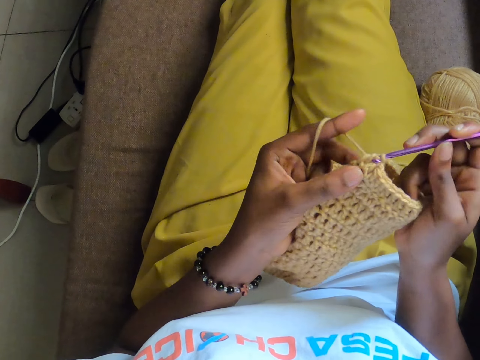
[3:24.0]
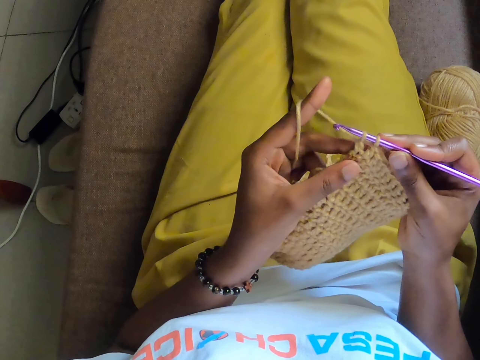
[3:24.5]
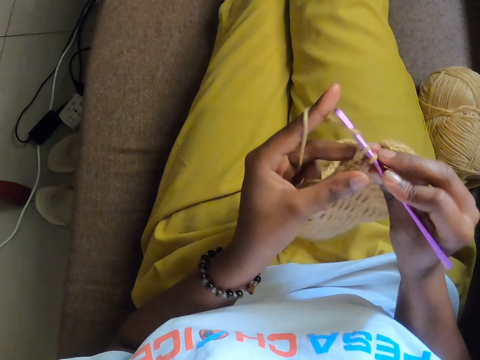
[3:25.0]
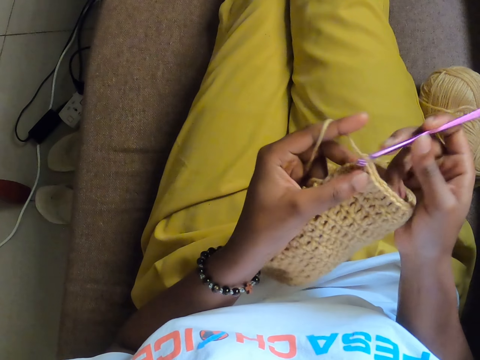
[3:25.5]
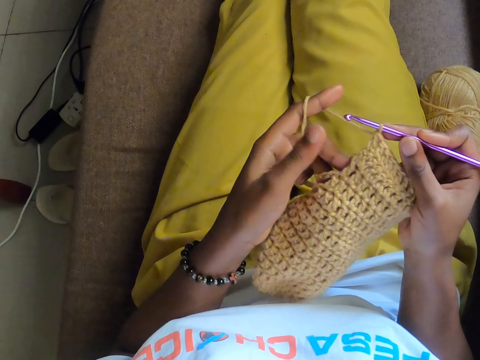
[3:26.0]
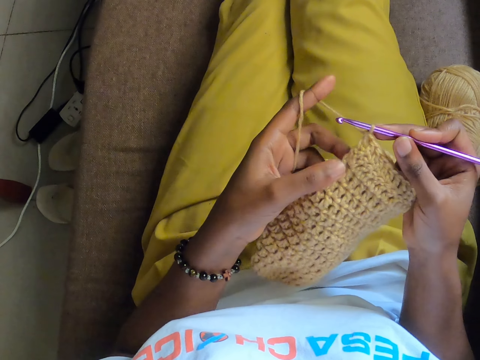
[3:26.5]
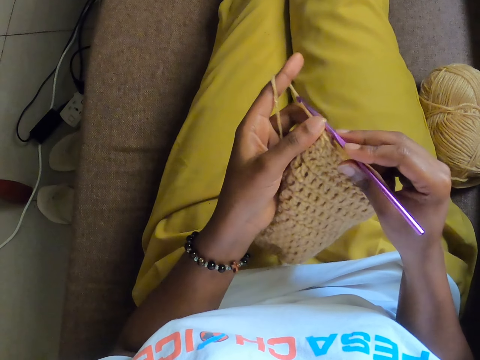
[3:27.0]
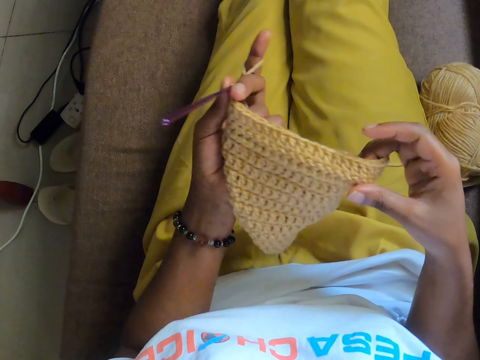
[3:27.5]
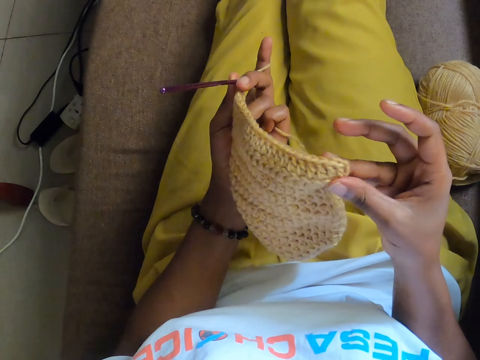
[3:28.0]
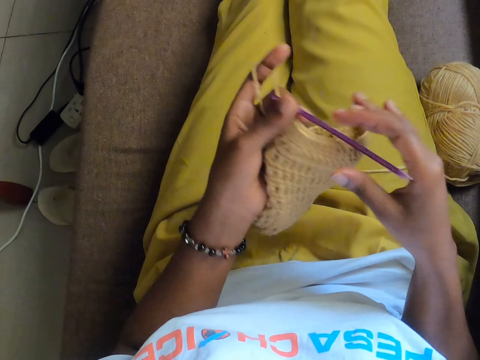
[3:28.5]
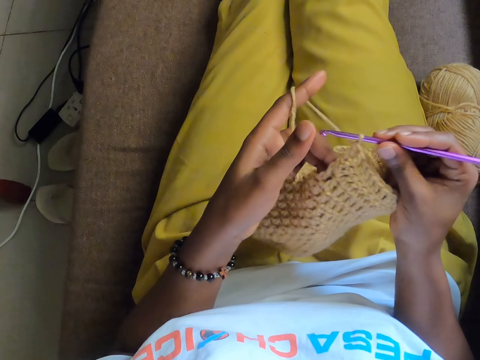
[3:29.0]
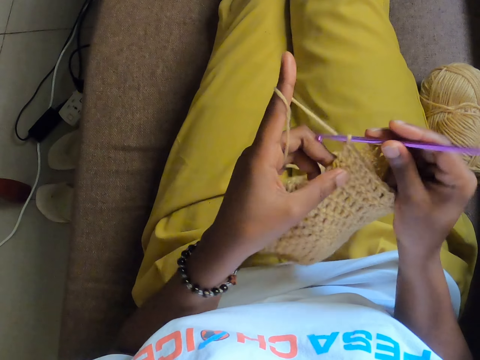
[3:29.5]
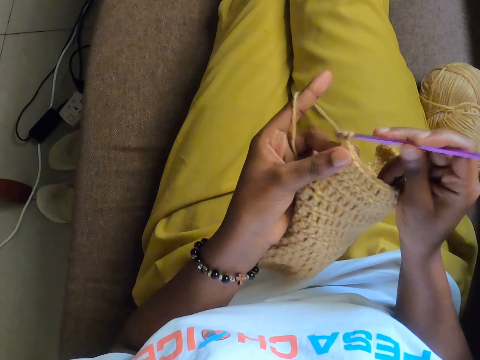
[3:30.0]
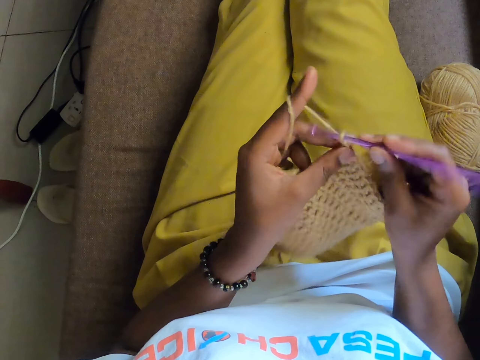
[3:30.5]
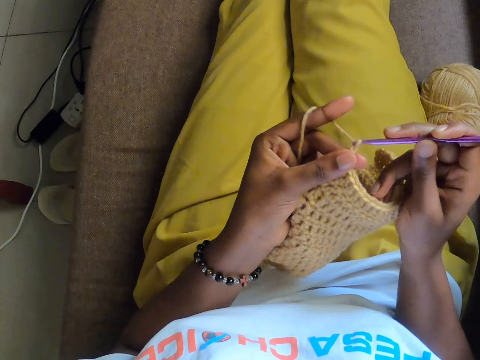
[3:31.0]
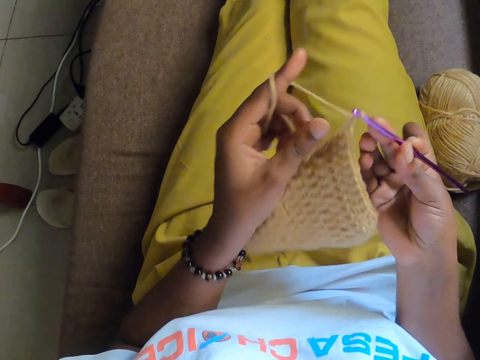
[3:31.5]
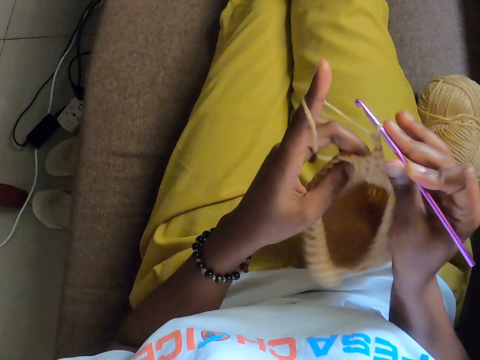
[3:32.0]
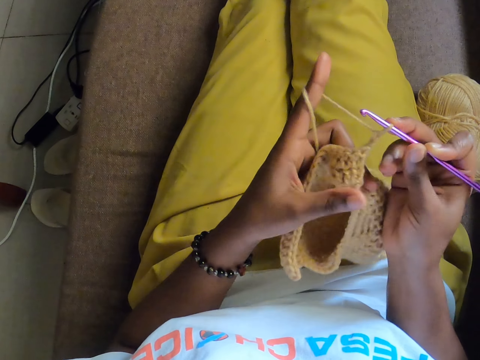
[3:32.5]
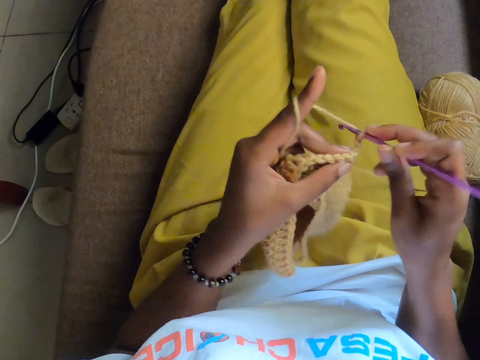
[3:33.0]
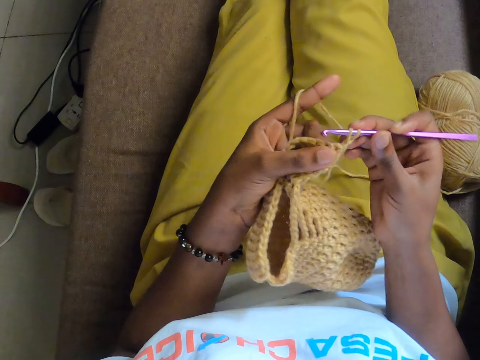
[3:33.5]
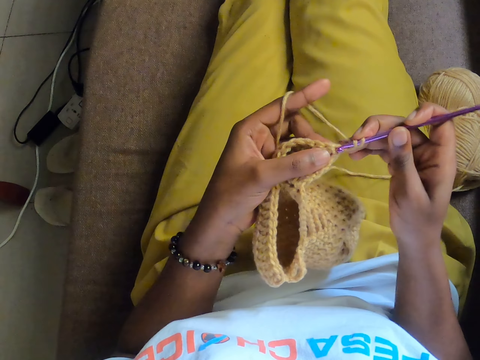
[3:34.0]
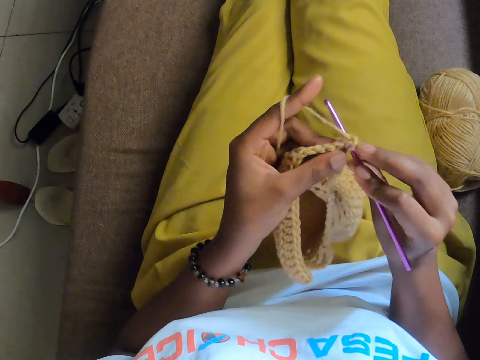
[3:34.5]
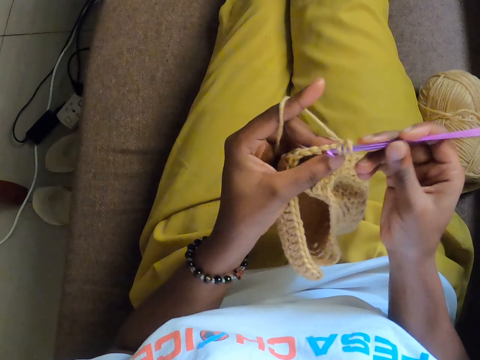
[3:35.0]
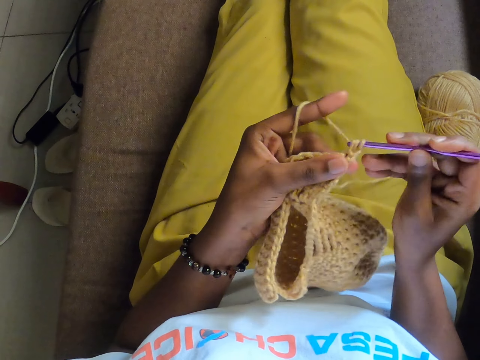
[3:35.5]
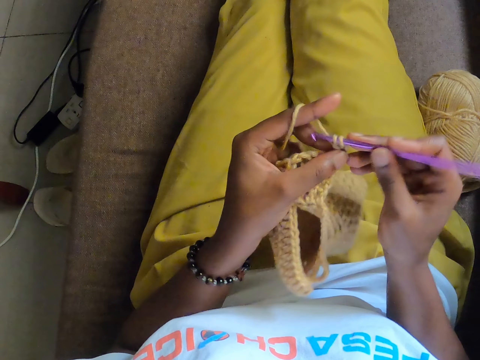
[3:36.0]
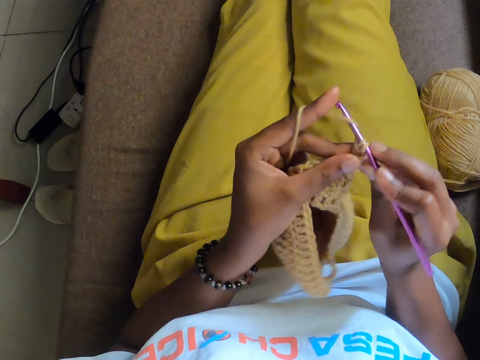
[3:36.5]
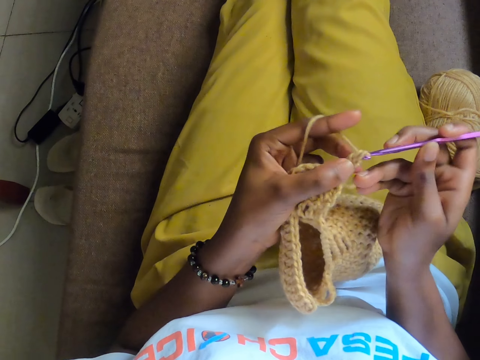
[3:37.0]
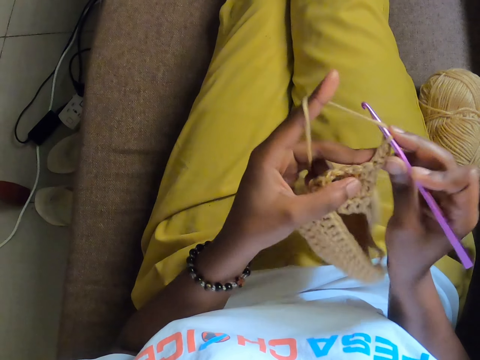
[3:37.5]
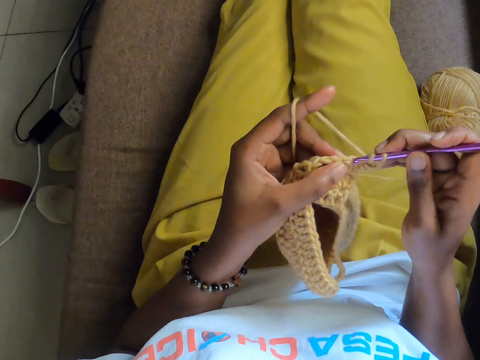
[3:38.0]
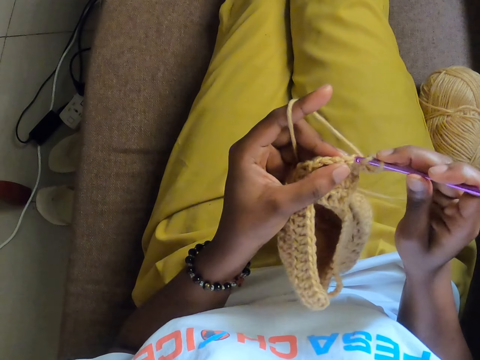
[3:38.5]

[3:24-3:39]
The camera wearer looks at the knitted cloth. She crochets the yarn of wool with the crochet hook in her right hand. She turns the knitted cloth. She knits with the crochet hook.

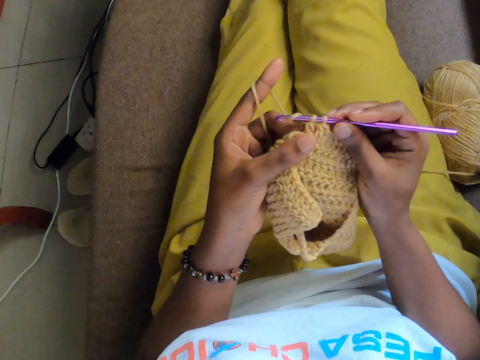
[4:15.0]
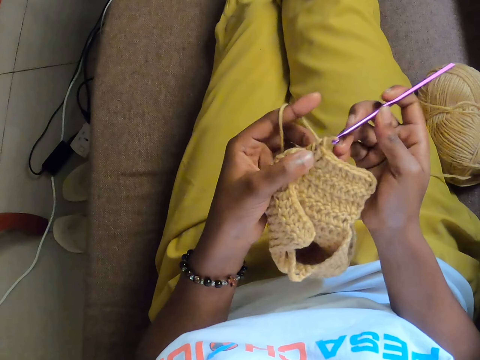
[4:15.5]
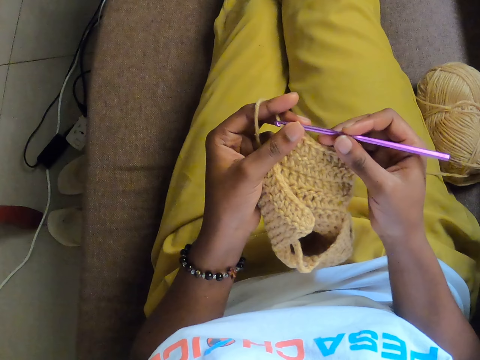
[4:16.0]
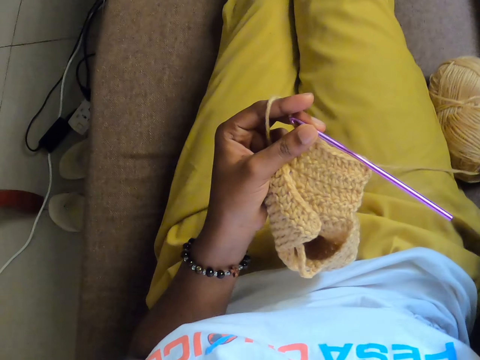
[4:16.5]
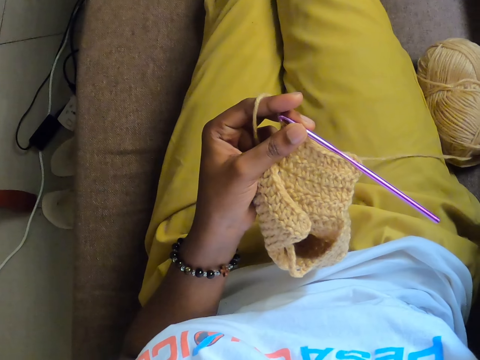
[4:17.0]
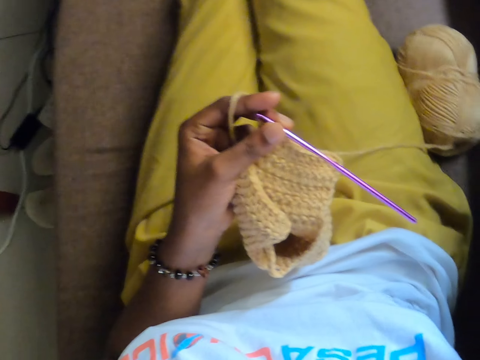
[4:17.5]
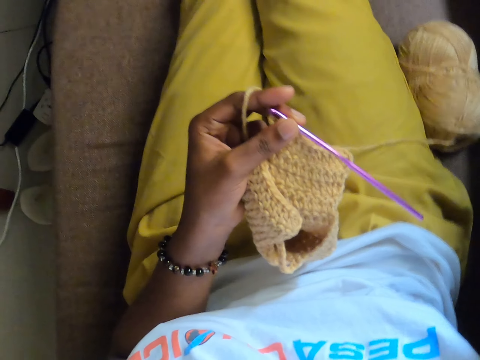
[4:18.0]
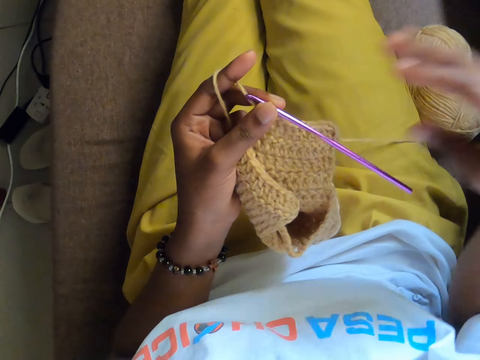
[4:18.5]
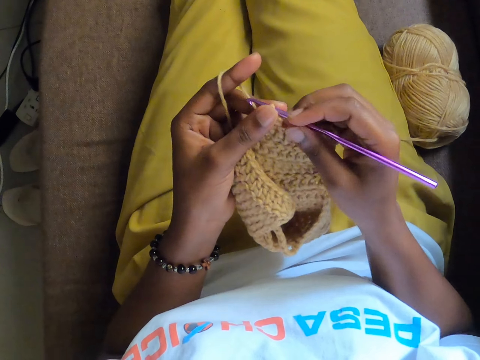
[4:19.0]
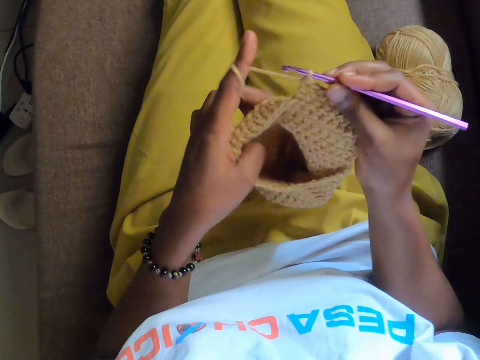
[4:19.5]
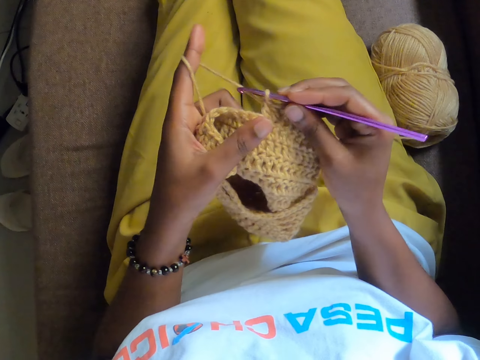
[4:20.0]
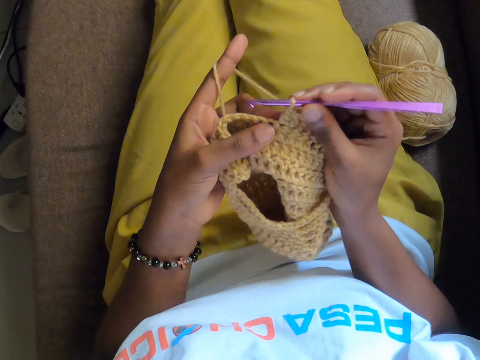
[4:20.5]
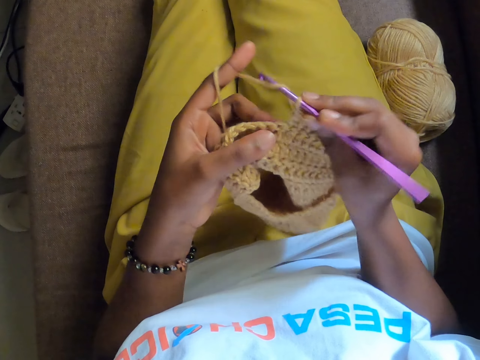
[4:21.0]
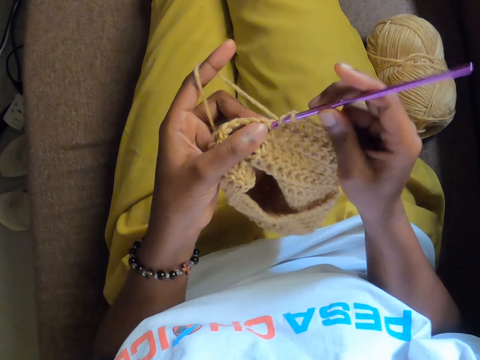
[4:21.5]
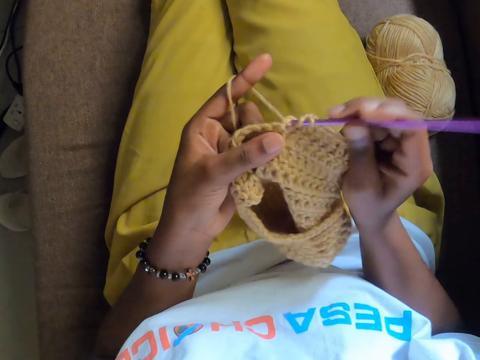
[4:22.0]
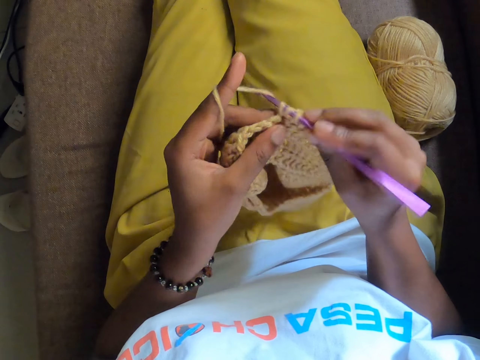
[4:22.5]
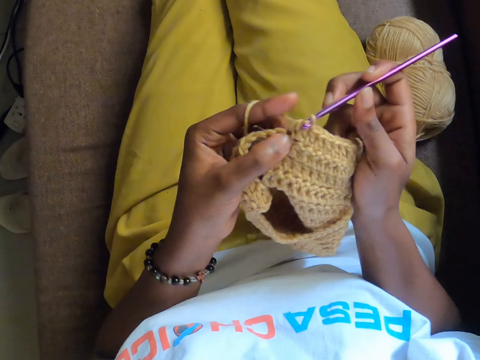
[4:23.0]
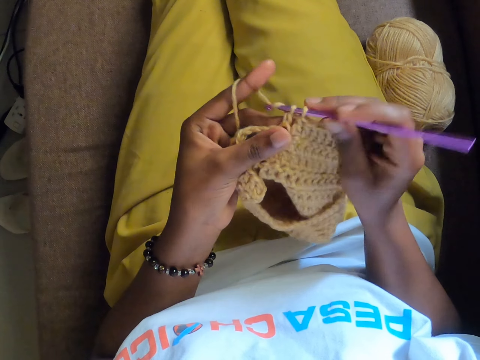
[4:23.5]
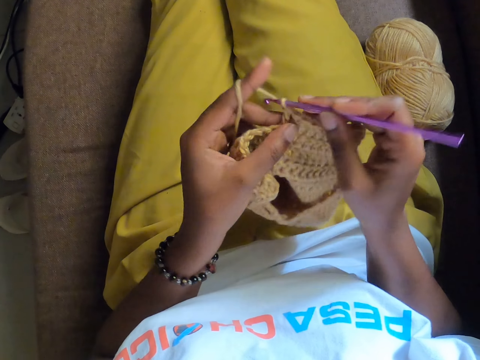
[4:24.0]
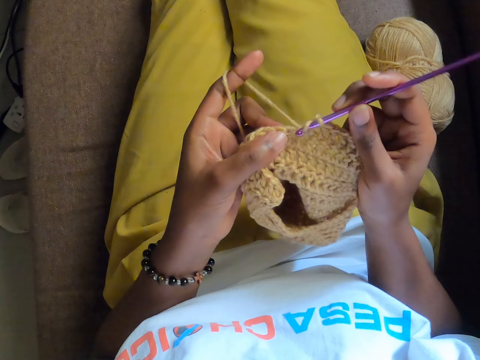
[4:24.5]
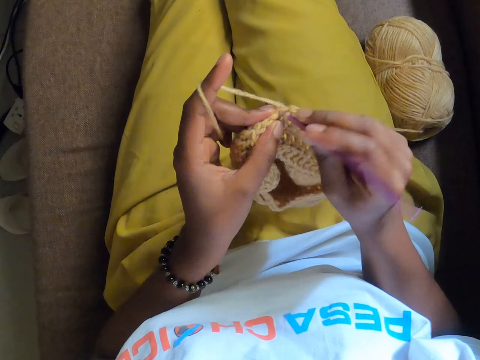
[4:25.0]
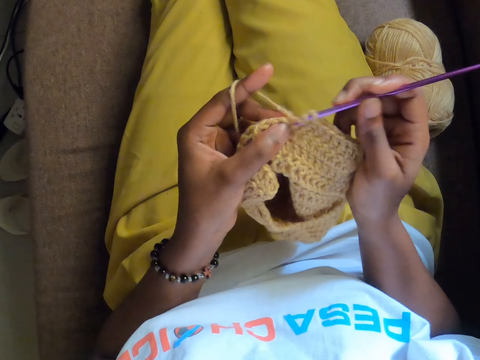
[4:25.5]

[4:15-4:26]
The camera wearer adjusts the camera with her right hand. She touches the crochet and yarn of wool with her right hand. She holds the crochet hook with her right hand. She adjusts the knitted cloth. She crochets the yarn of wool with the crochet hook in her right hand.
